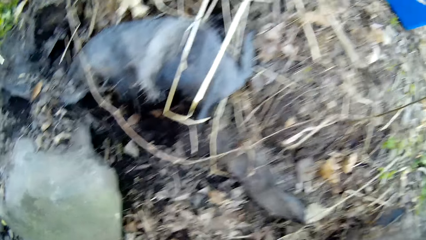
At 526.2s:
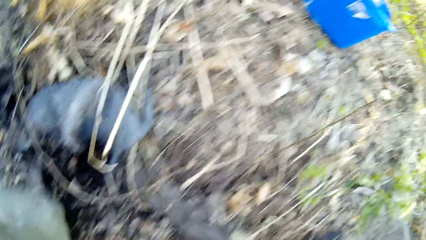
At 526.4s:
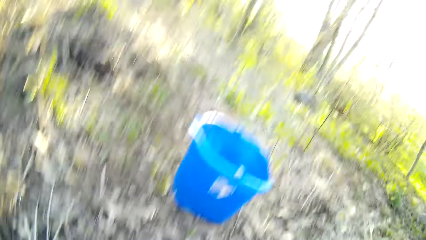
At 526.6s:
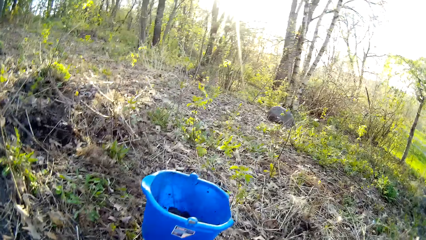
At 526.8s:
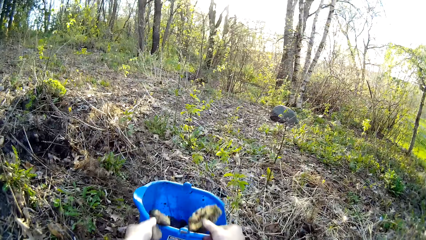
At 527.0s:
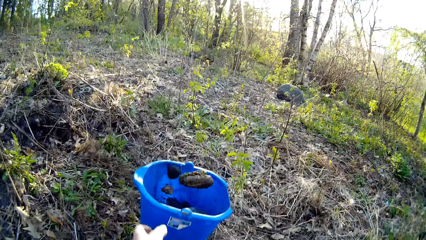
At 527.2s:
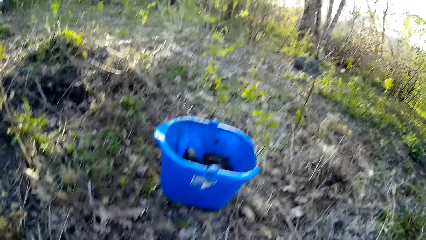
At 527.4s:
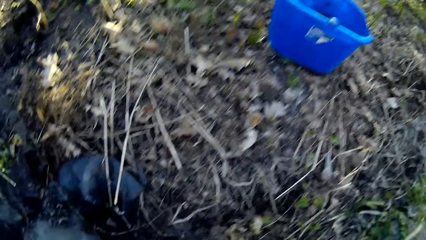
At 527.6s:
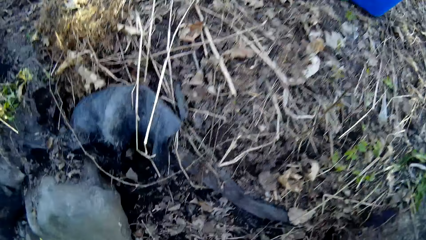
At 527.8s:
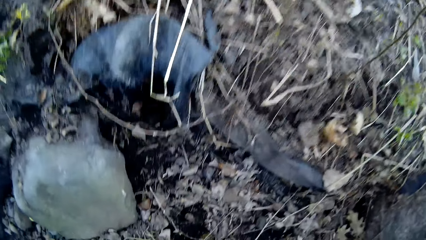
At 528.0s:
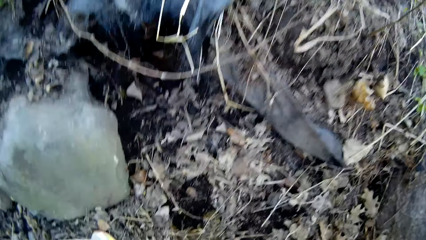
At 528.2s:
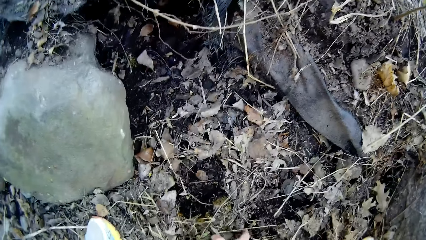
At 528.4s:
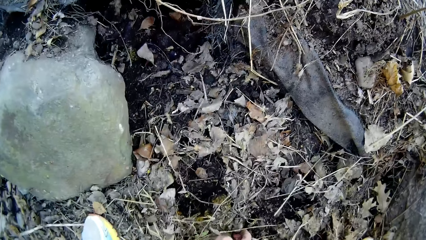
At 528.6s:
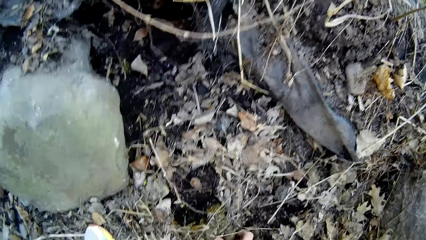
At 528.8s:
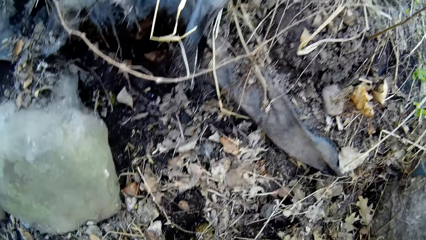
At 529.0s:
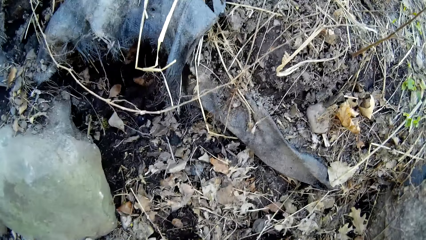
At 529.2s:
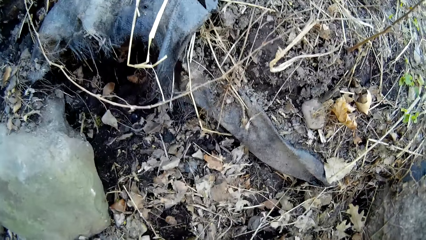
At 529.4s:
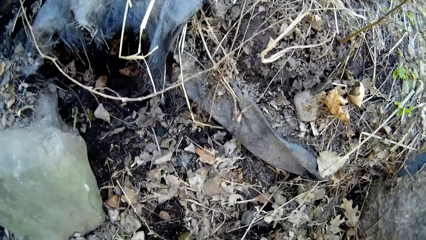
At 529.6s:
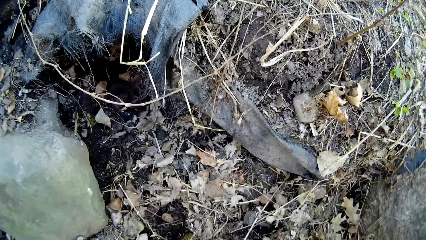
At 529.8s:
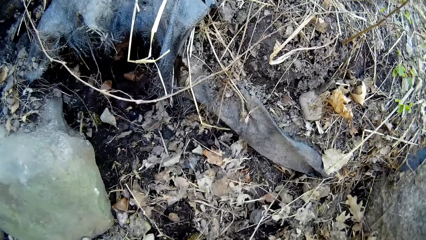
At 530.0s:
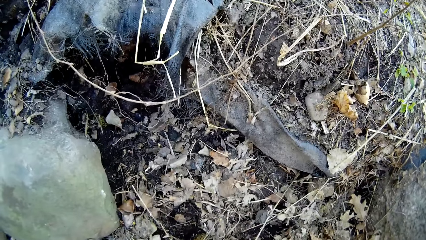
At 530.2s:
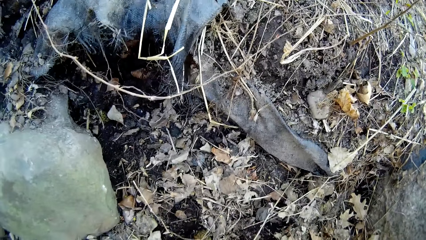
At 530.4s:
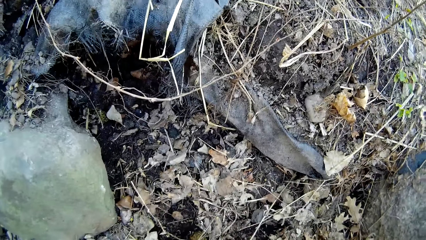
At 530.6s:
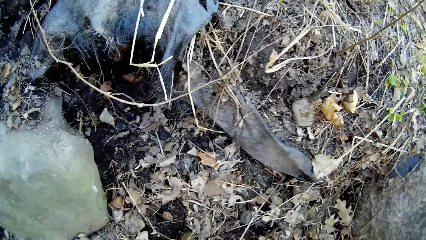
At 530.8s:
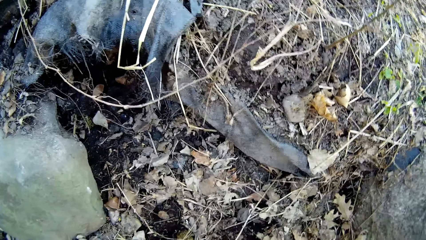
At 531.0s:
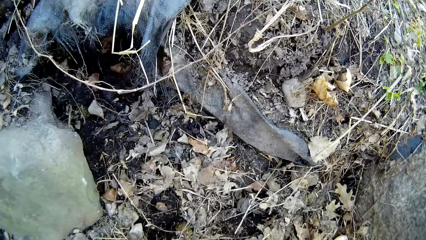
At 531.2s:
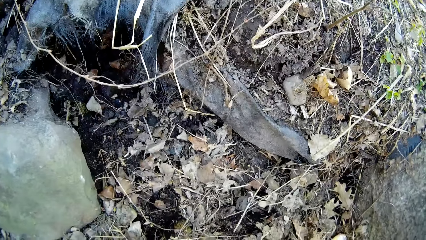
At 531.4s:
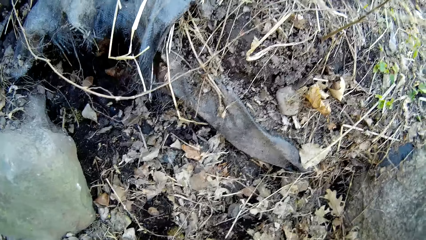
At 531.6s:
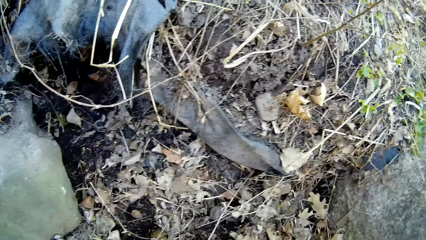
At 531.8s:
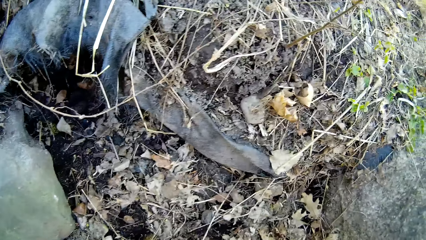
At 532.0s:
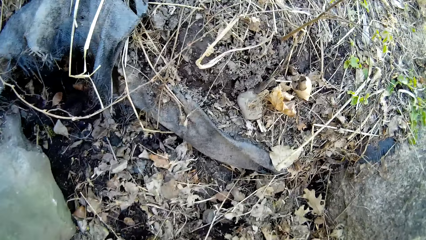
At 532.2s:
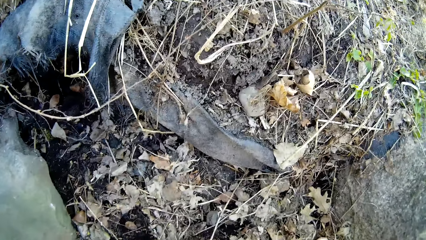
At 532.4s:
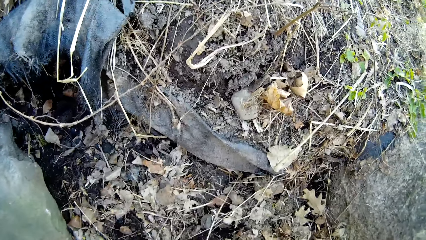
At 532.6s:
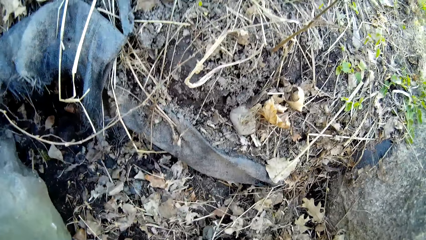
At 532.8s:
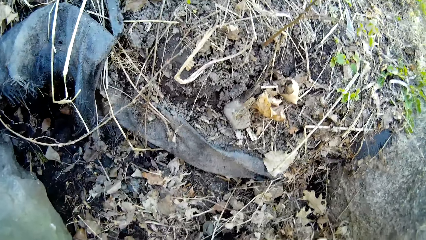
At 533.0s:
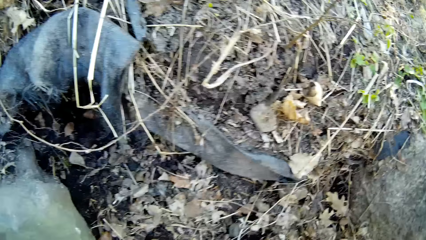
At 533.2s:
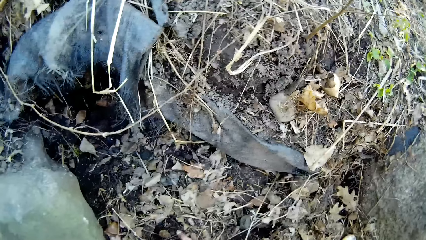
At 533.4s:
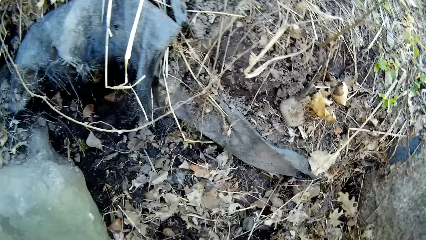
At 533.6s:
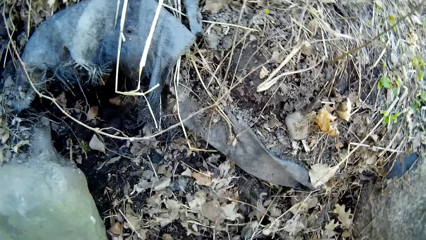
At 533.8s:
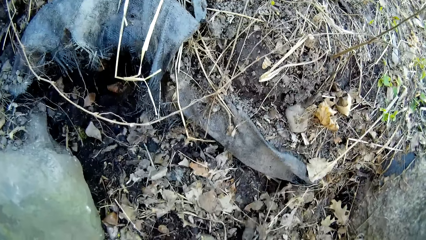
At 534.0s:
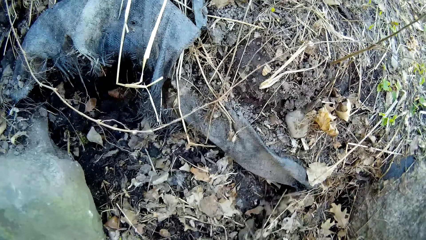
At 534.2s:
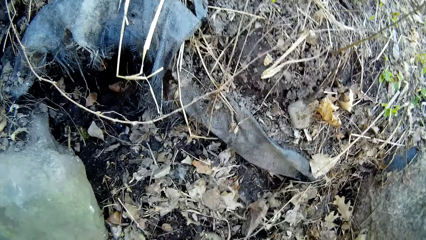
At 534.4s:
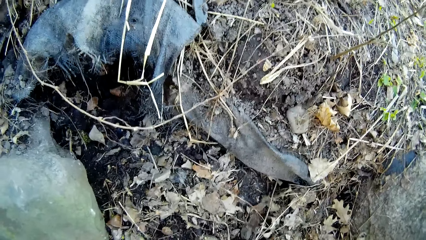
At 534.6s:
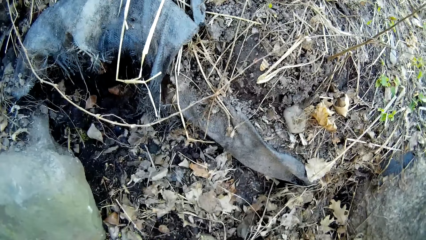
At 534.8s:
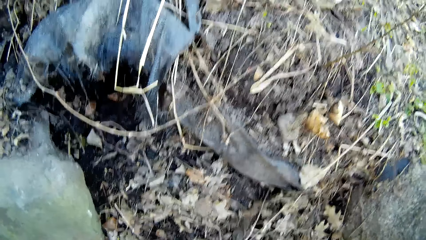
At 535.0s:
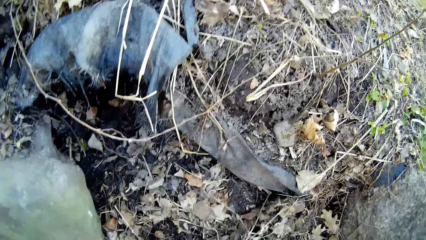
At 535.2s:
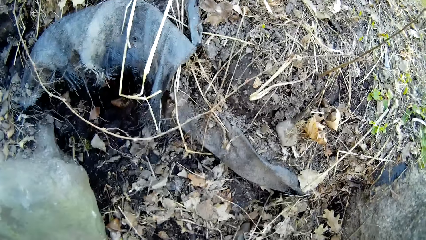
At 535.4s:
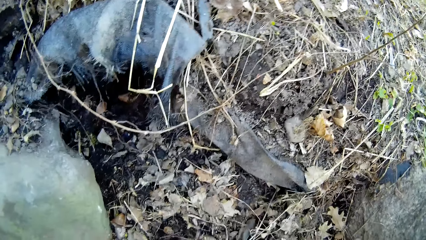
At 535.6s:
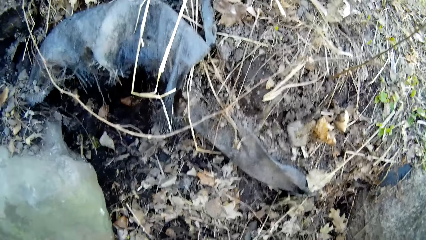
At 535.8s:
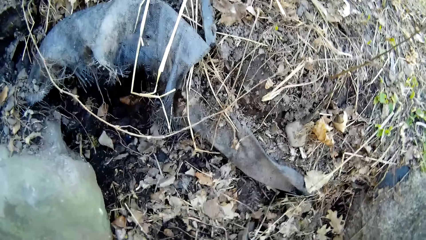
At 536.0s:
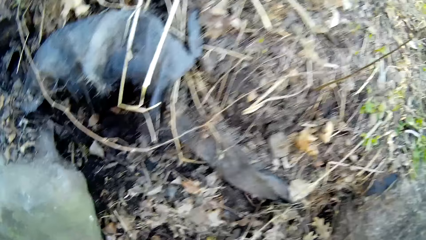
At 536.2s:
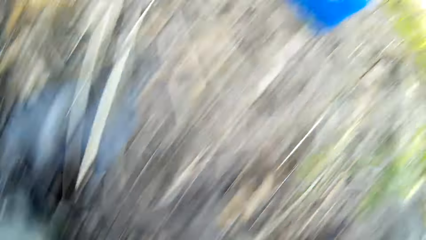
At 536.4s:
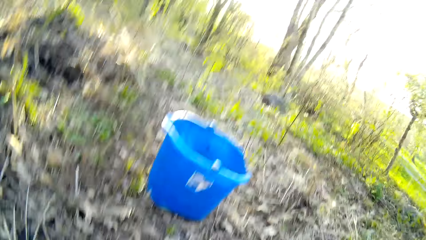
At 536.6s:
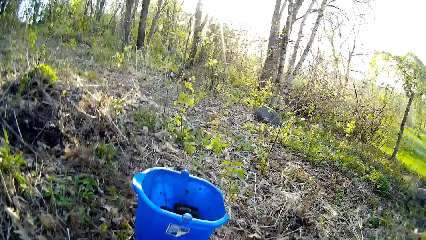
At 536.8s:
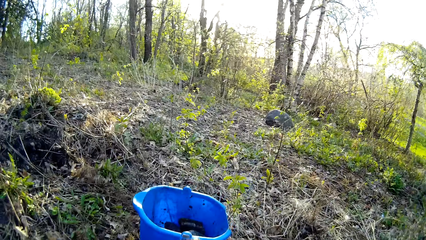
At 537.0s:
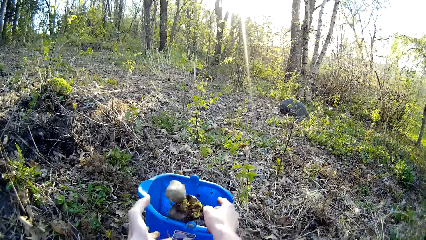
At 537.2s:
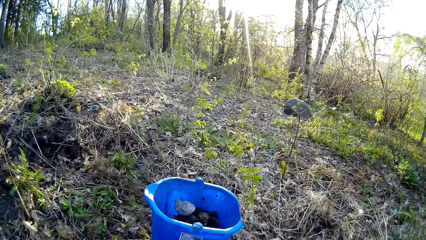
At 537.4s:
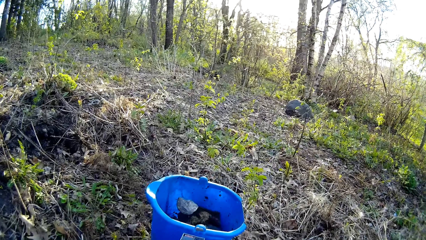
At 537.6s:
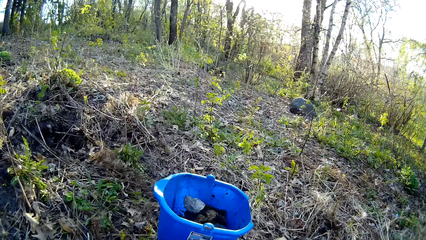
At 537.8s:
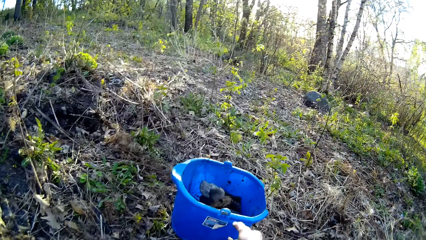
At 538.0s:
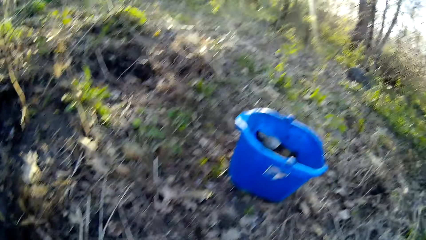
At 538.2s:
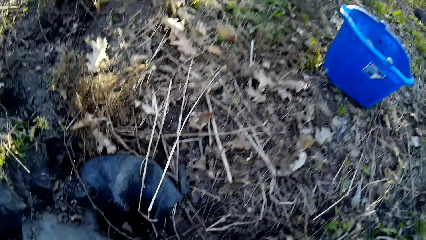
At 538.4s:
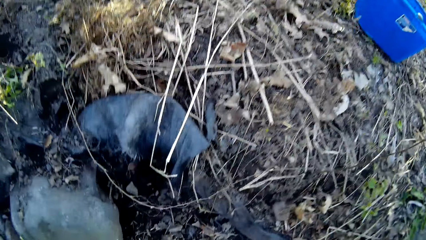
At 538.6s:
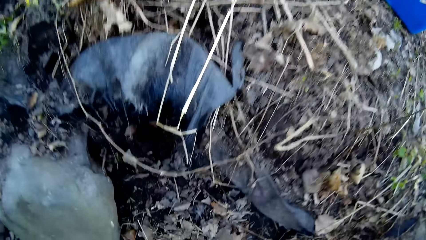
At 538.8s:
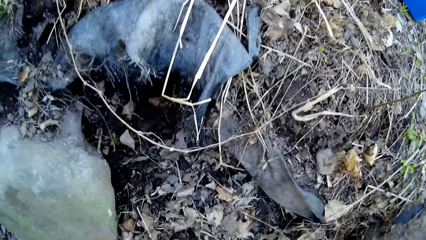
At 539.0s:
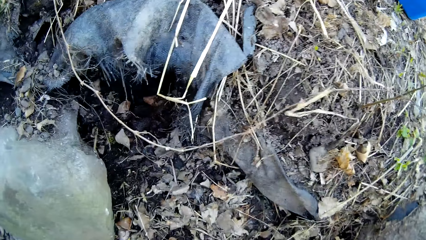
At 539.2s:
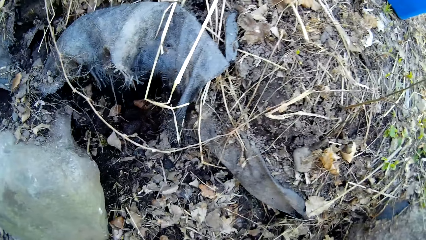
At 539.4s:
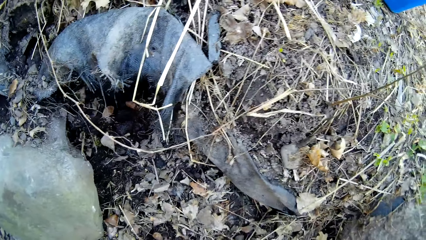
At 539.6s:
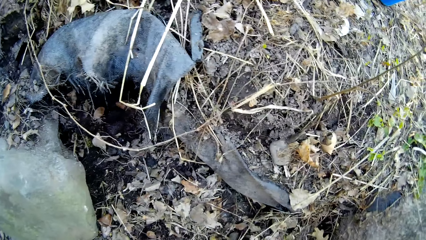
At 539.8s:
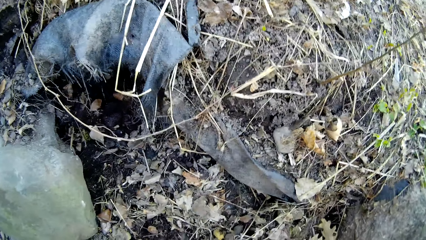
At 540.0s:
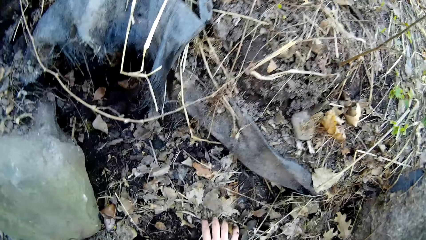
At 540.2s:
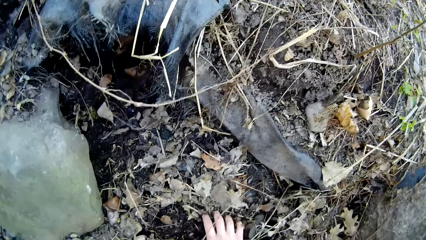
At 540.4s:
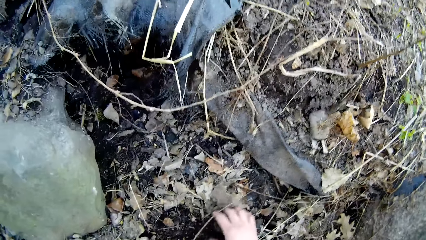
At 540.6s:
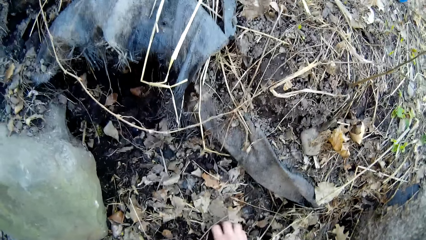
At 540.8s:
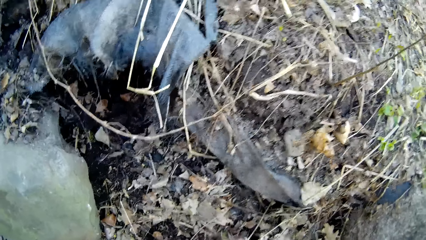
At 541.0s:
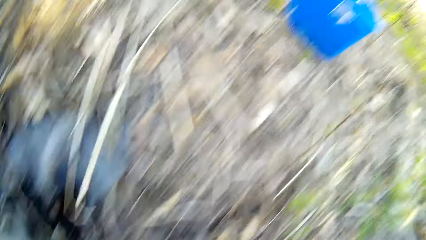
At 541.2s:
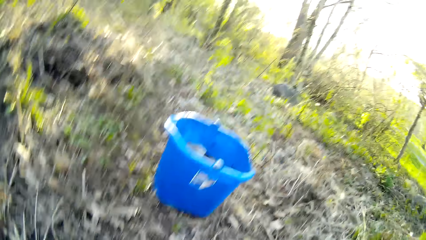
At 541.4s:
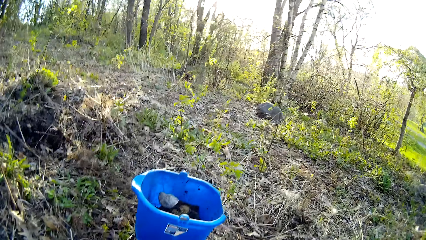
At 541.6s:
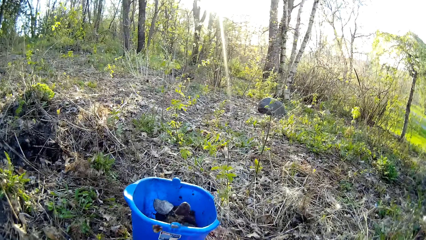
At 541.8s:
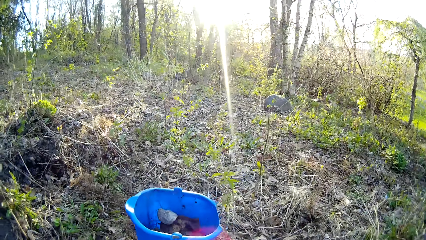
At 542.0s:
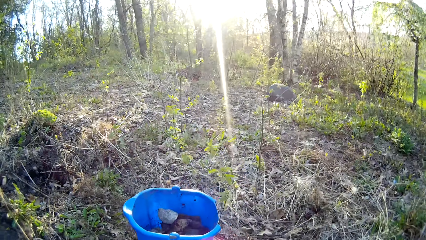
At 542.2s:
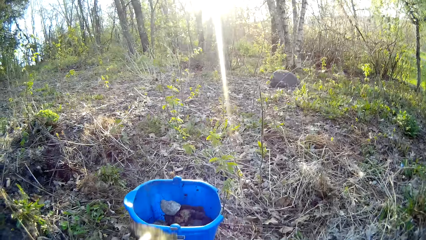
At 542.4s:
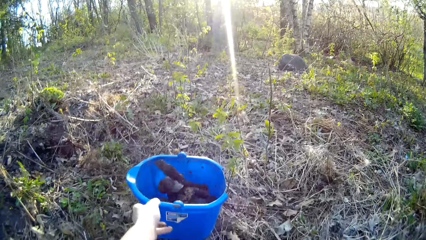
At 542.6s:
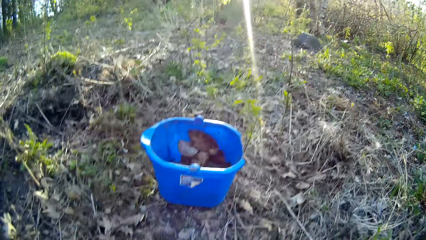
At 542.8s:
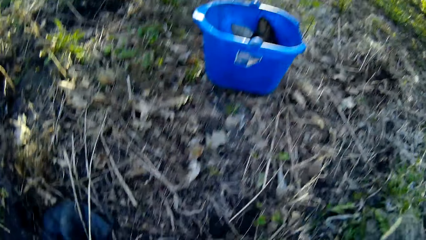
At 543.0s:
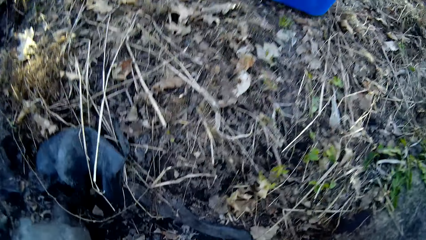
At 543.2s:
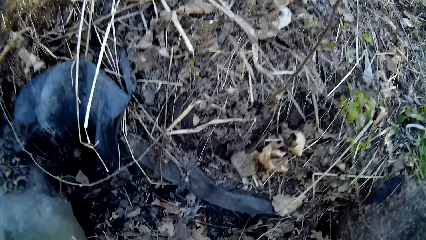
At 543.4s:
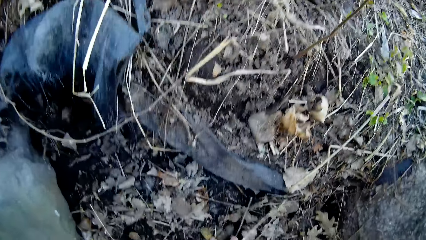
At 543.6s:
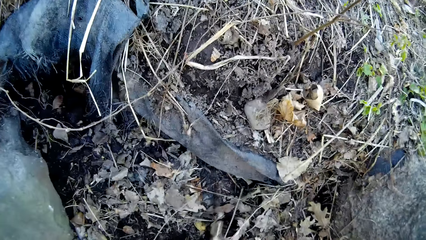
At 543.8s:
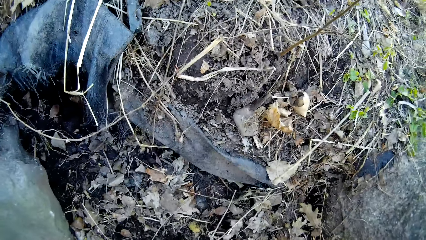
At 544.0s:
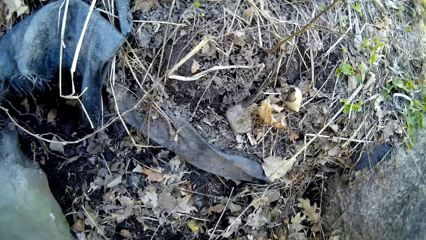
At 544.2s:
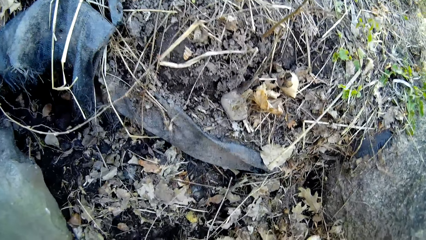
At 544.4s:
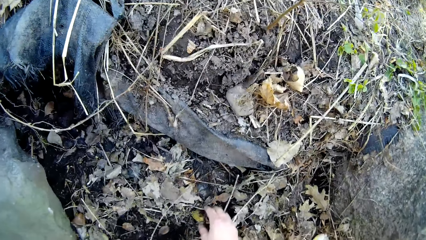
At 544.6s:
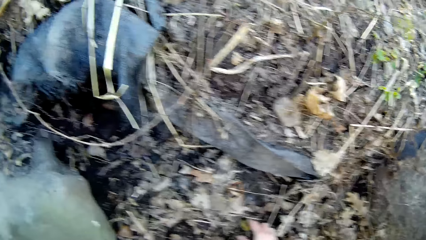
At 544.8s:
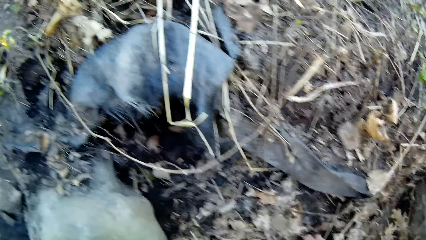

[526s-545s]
The camera wearer transfers stones from the ground to the bucket with both hands. He collects stones from the ground. He transfers stones from the ground to the bucket with both hands. He collects stones from the ground. He transfers a stone from the ground to the bucket with his right hand. He collects stones from the ground.
